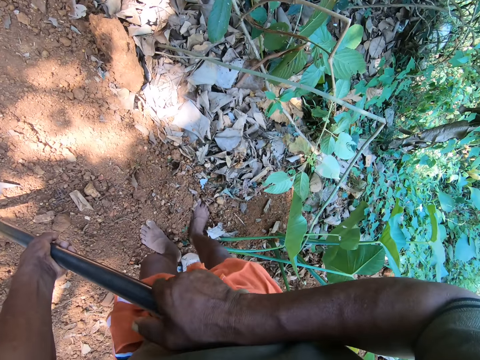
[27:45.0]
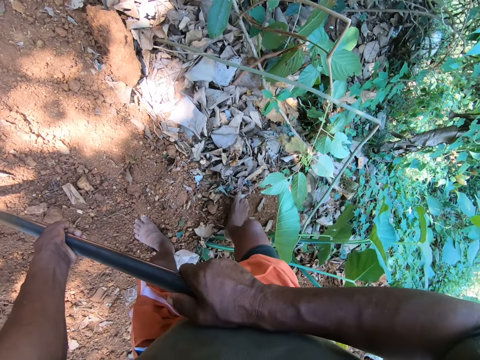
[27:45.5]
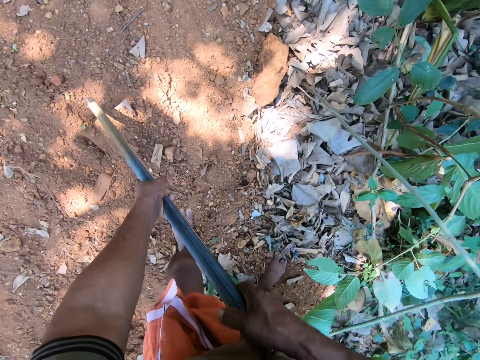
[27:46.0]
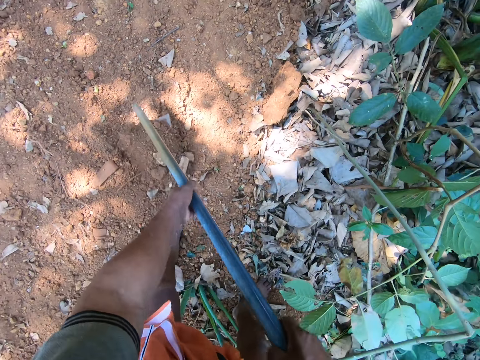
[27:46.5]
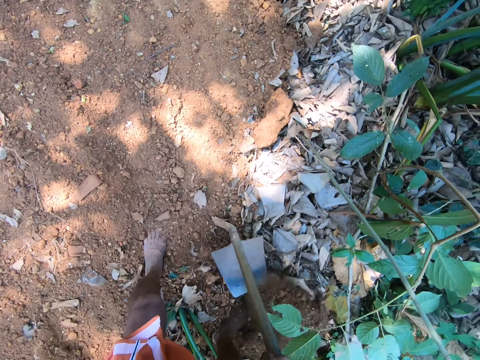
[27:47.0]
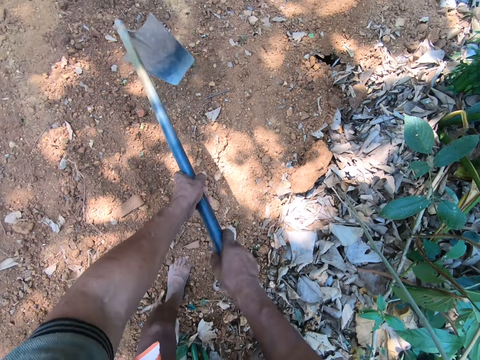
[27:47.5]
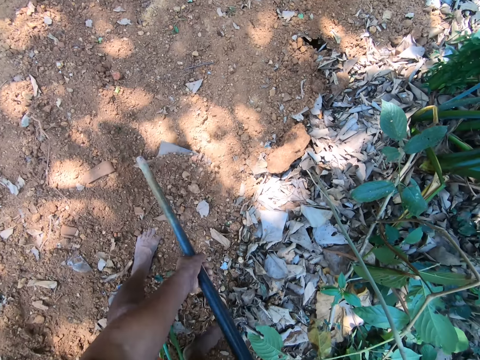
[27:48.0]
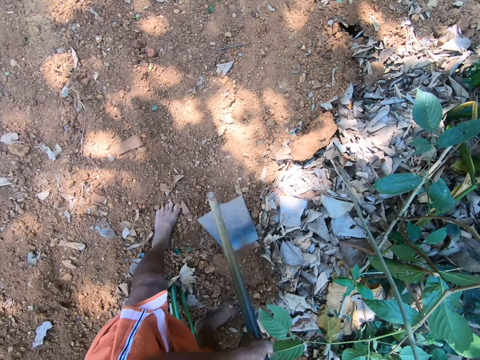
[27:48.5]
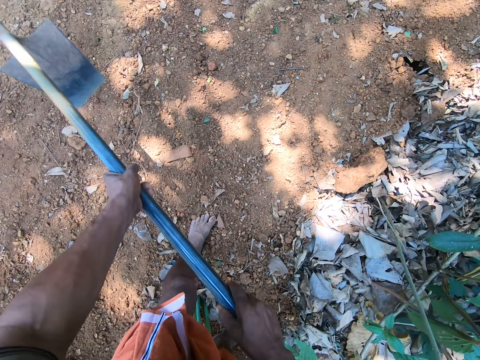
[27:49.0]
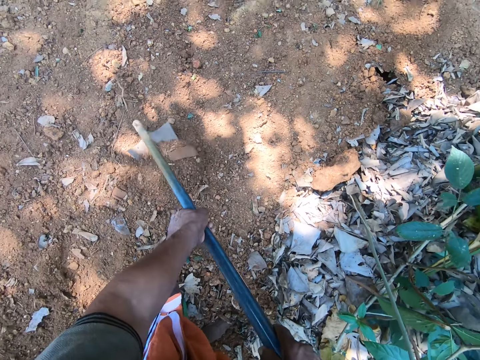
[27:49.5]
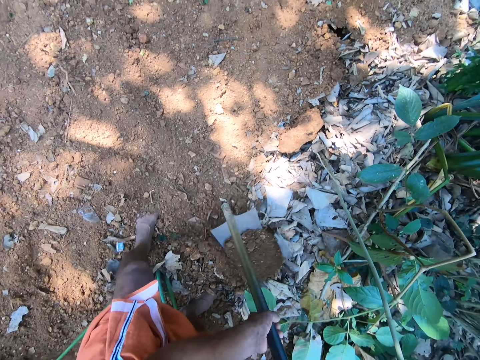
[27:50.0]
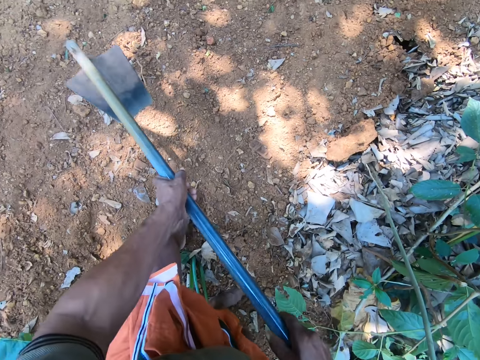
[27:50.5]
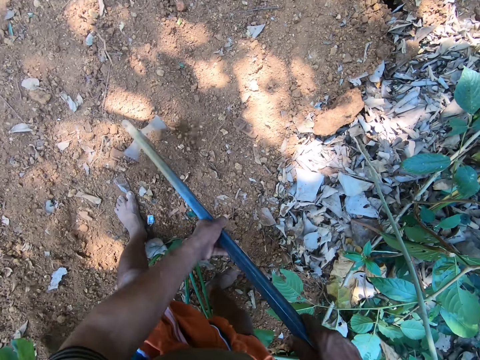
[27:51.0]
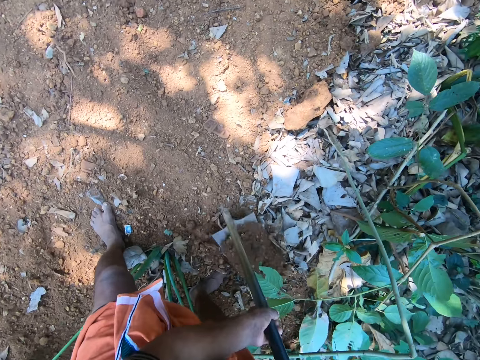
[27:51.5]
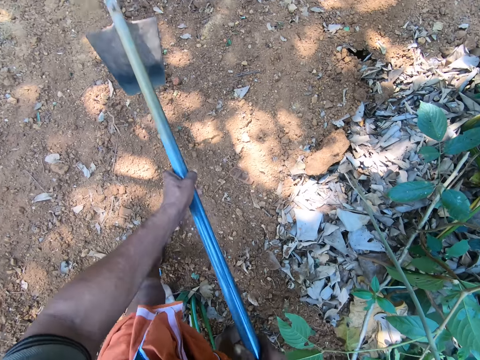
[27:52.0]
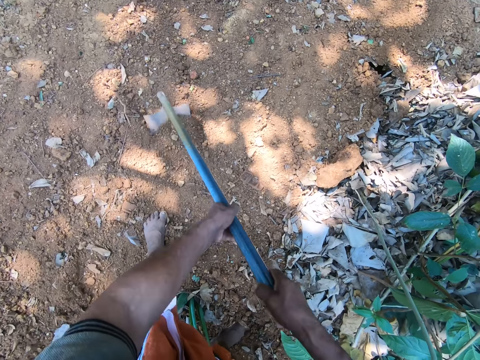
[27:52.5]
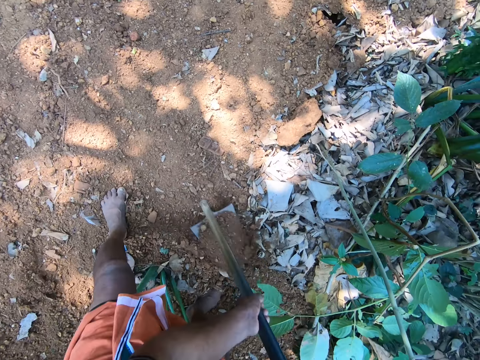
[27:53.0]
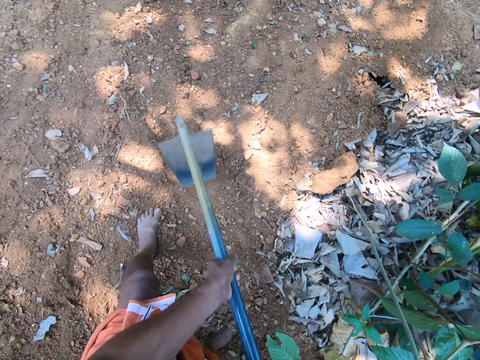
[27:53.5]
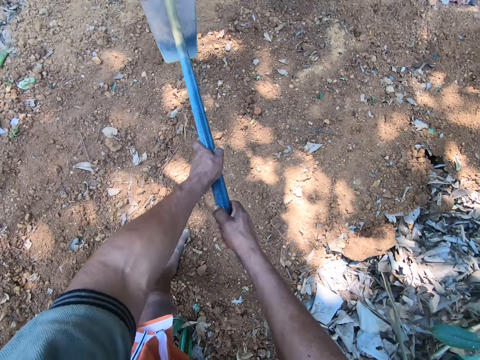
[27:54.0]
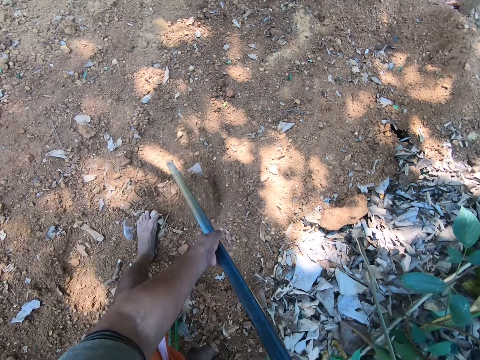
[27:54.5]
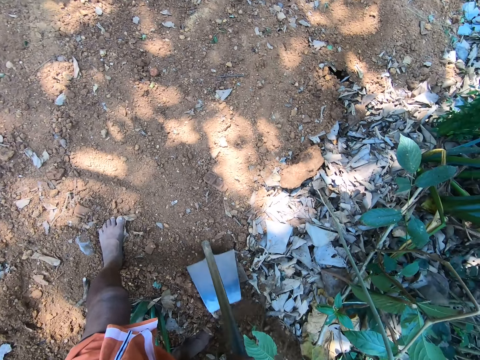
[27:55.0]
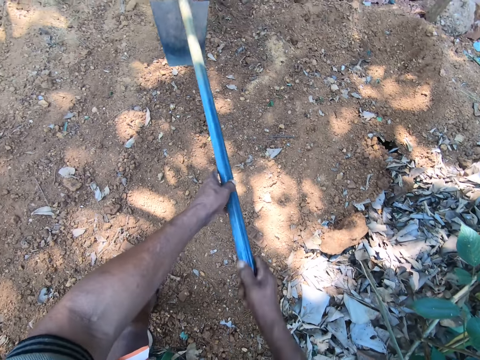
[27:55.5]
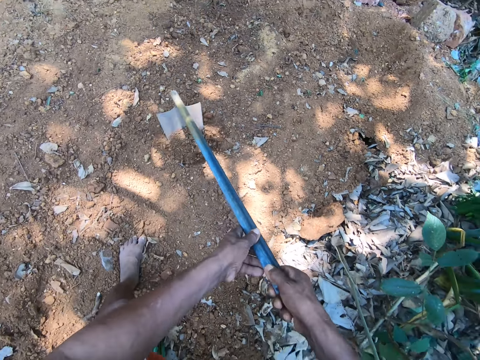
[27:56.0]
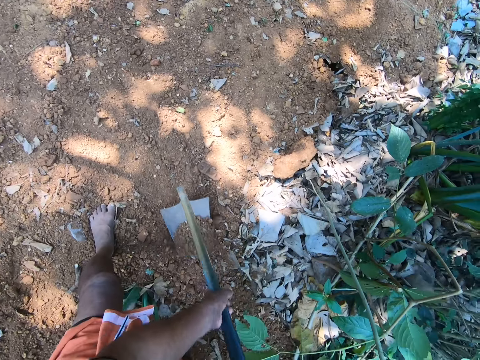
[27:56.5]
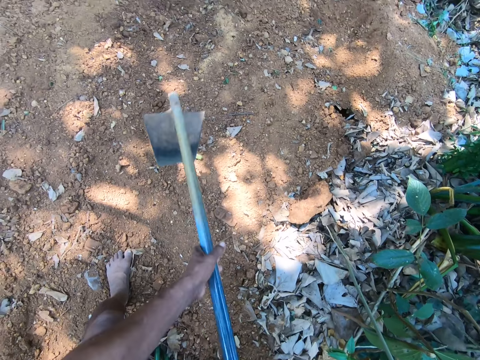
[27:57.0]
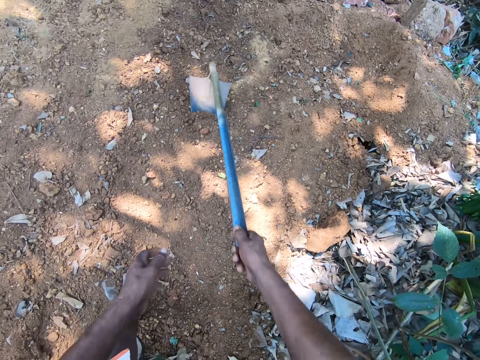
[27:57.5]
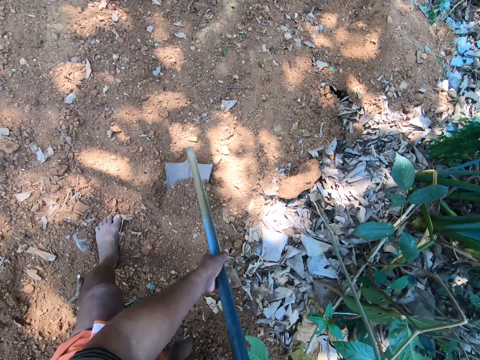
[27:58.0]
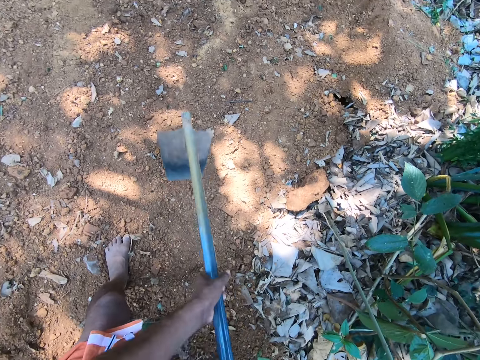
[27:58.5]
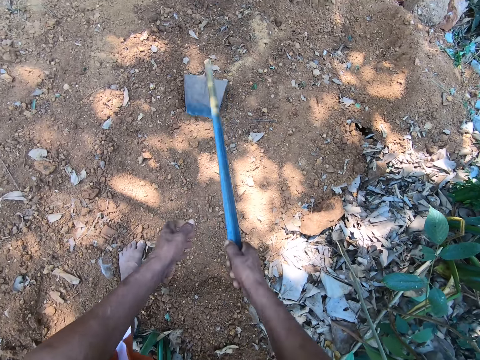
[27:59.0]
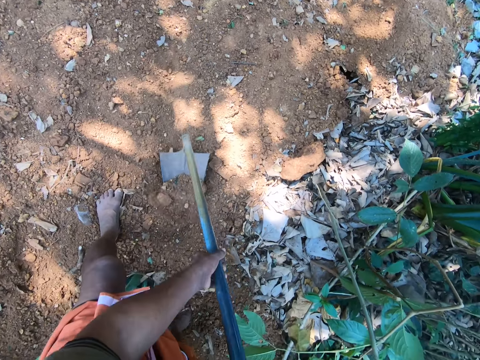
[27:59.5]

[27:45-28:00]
The camera wearer spreads the soil with the hoe in his hands.

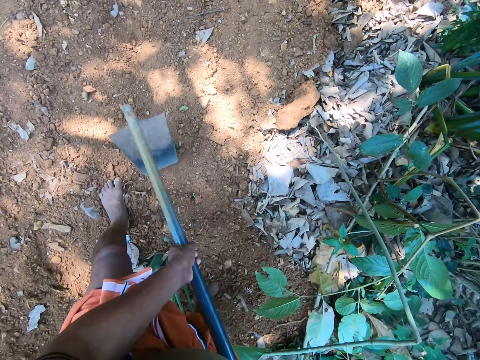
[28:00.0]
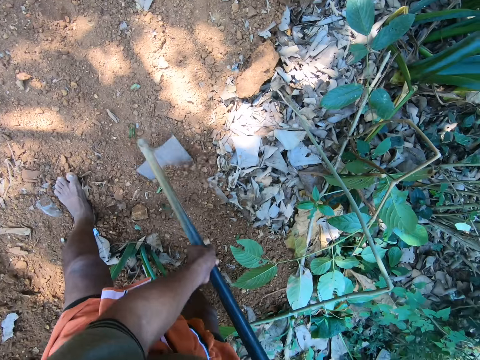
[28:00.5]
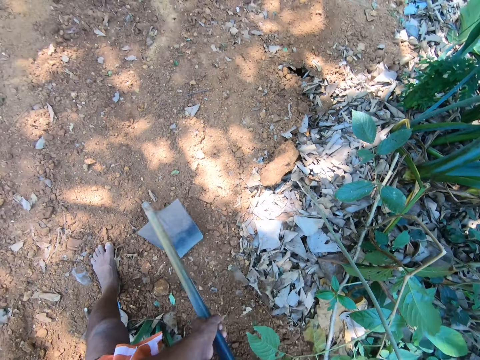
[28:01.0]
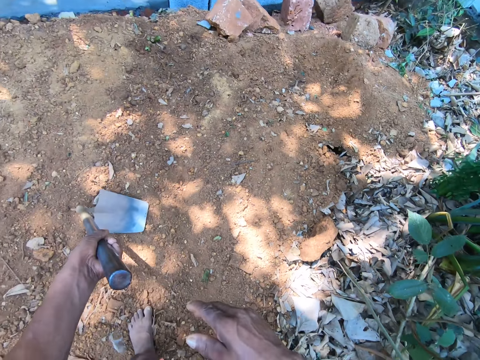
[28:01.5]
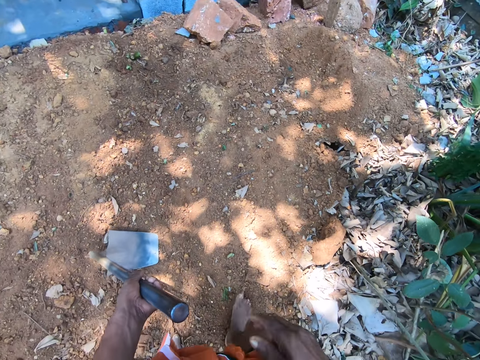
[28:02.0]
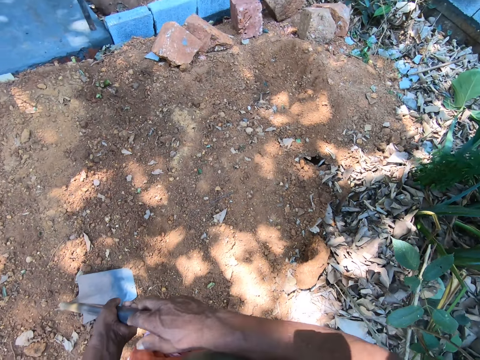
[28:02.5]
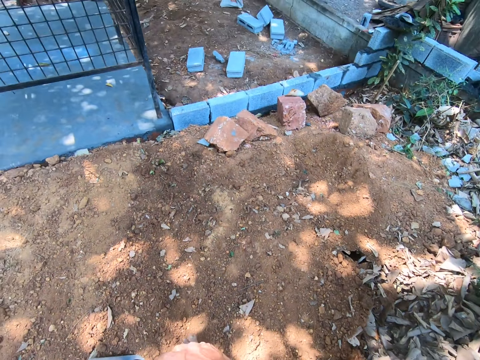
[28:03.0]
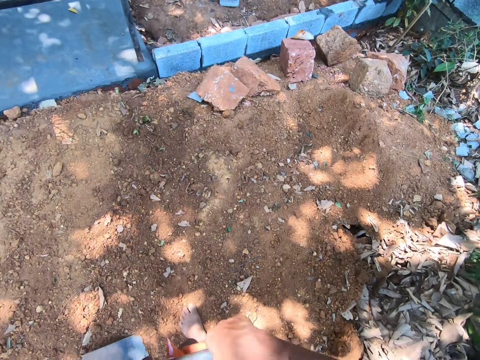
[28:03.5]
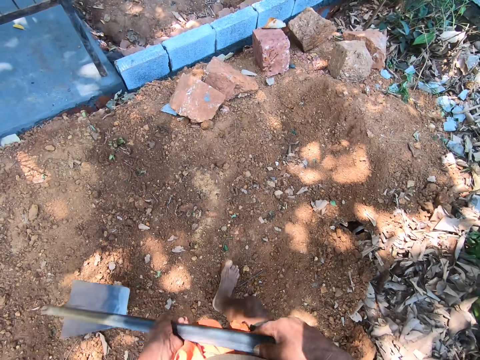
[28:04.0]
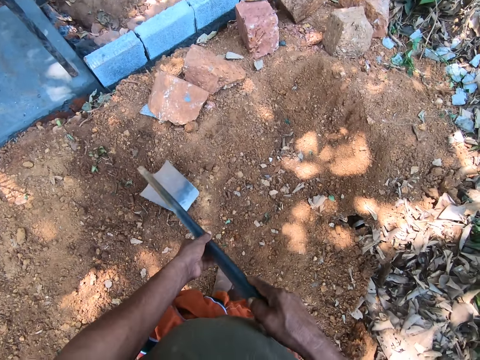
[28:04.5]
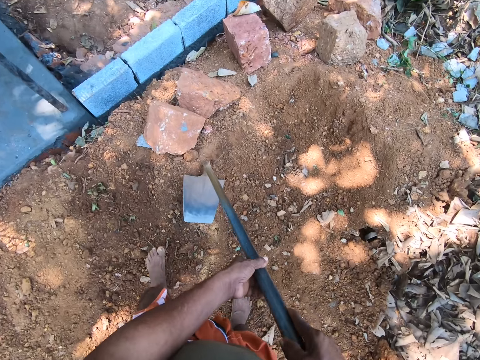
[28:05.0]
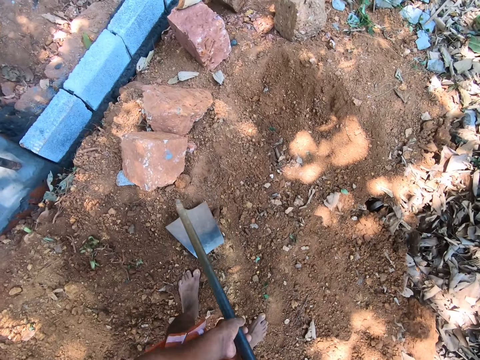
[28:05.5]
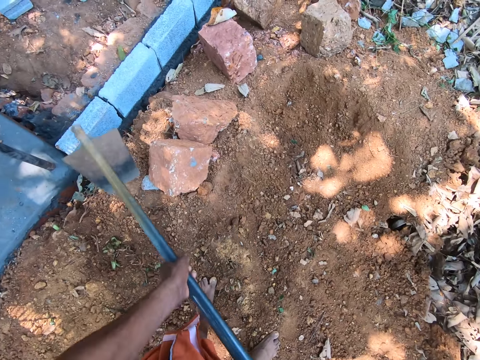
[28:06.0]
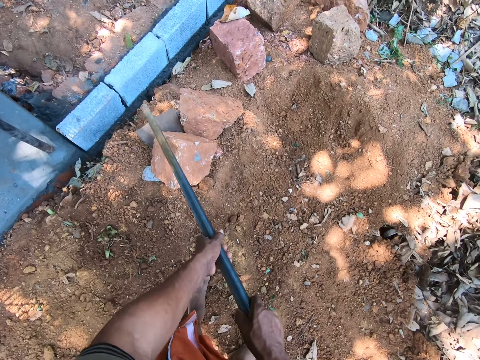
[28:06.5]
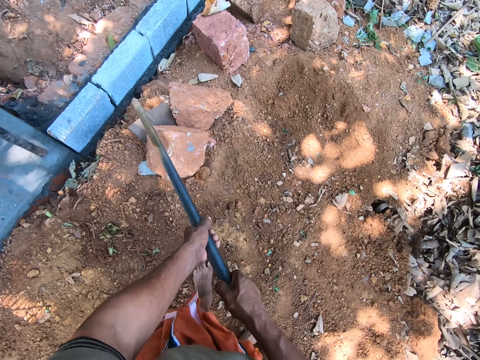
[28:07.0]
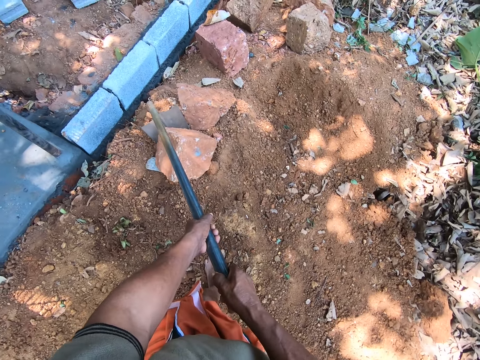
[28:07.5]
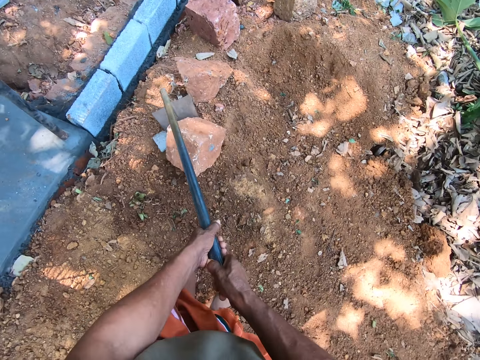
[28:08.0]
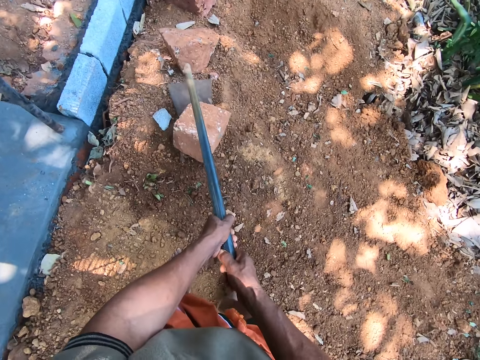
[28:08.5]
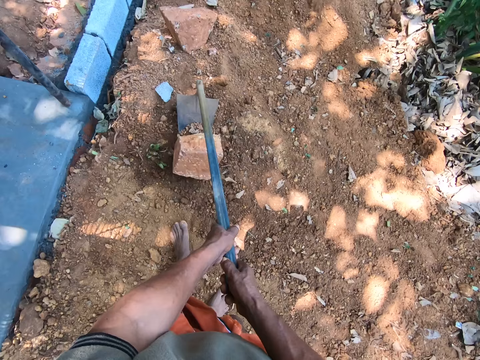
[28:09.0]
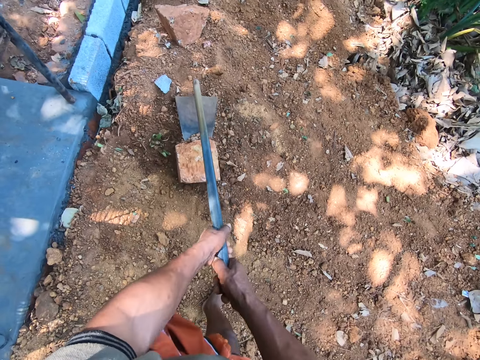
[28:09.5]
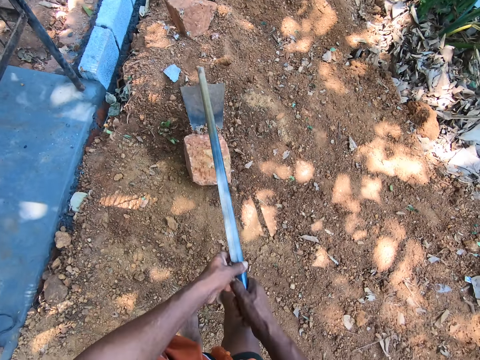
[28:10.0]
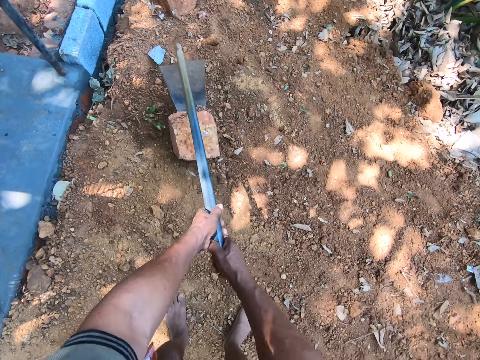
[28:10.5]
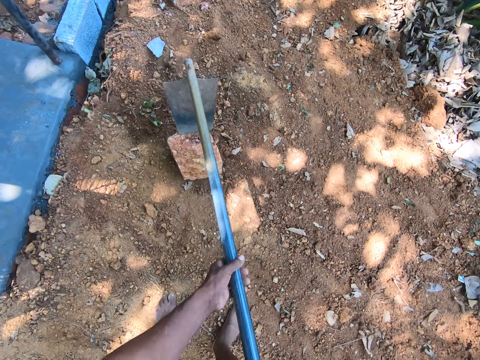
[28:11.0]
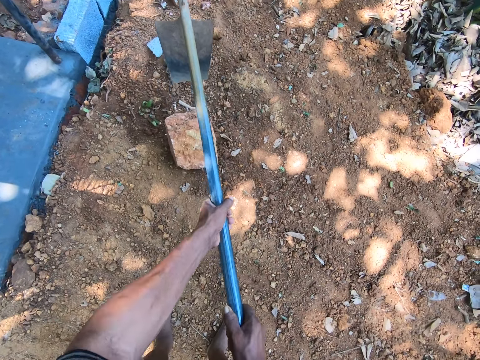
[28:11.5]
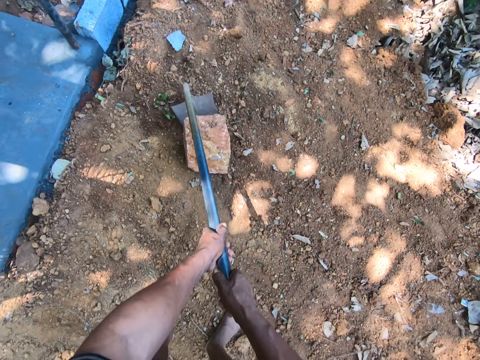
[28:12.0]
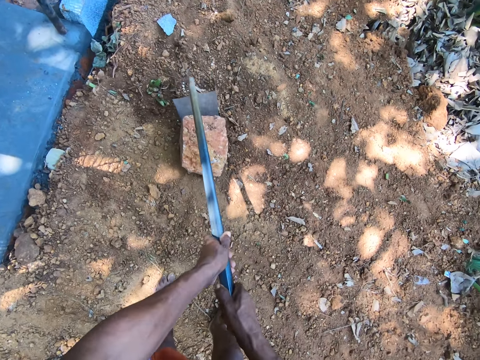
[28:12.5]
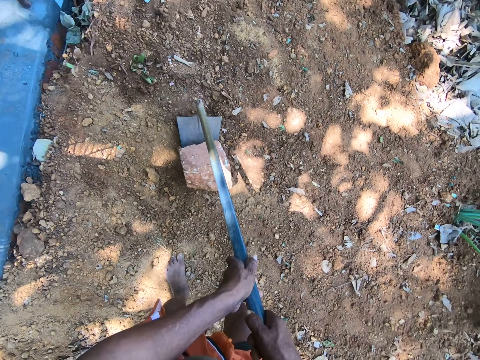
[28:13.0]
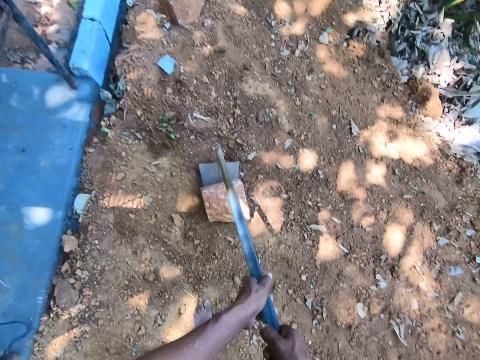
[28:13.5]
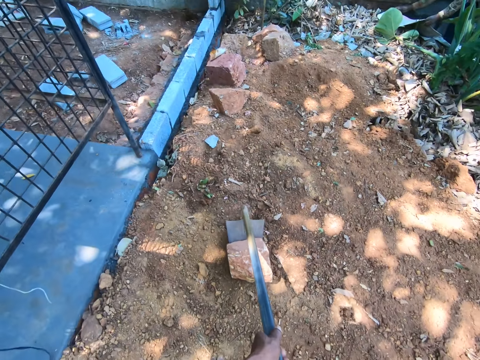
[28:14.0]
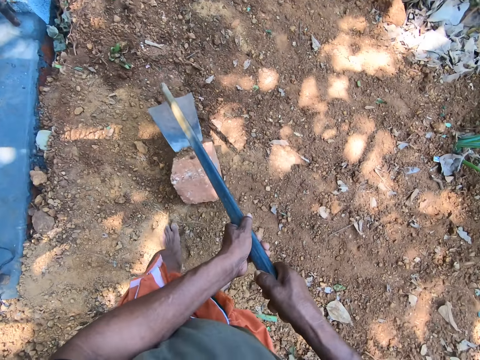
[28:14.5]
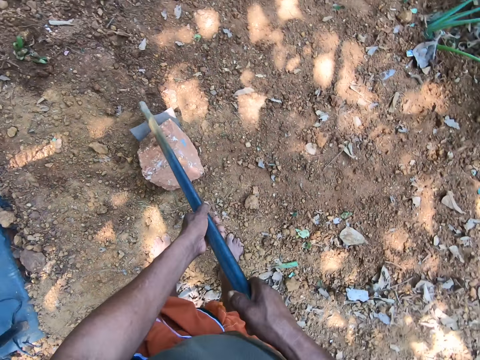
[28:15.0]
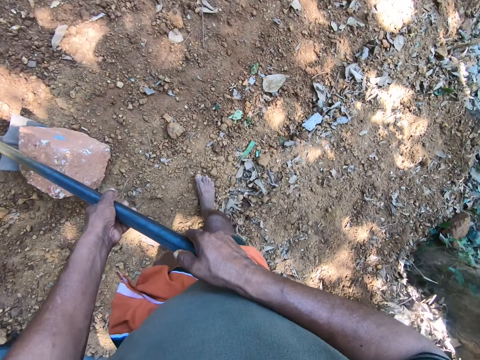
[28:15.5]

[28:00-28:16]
The camera wearer drags a brick around the soil with the hoe in his hands.
